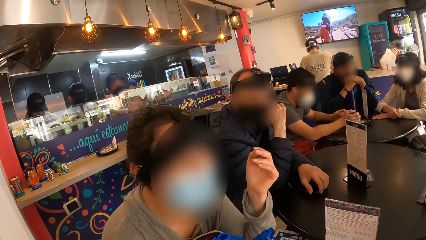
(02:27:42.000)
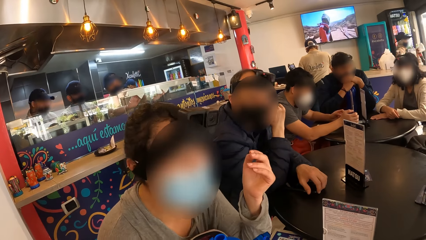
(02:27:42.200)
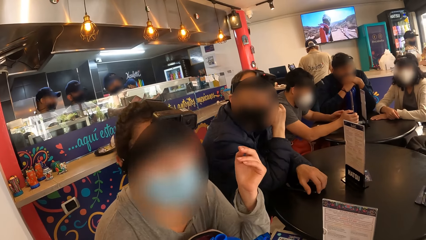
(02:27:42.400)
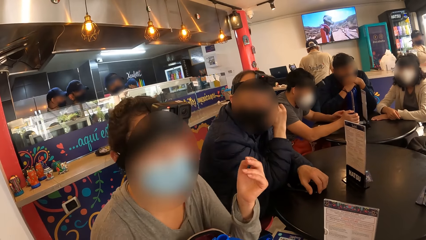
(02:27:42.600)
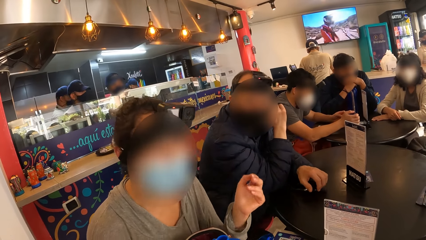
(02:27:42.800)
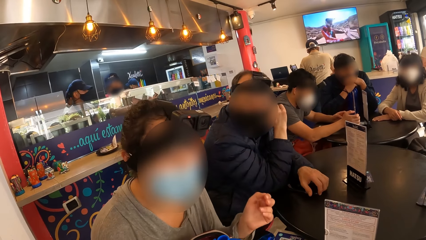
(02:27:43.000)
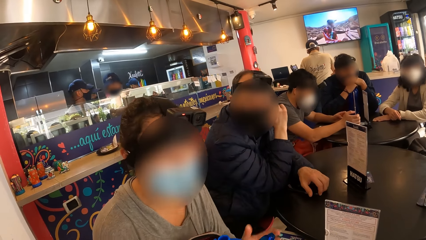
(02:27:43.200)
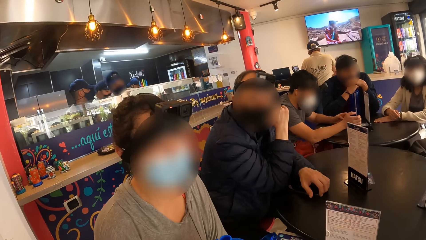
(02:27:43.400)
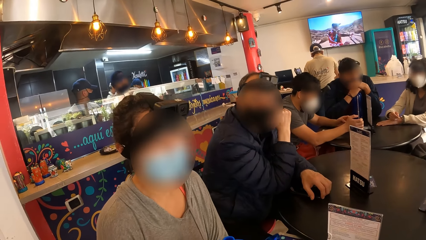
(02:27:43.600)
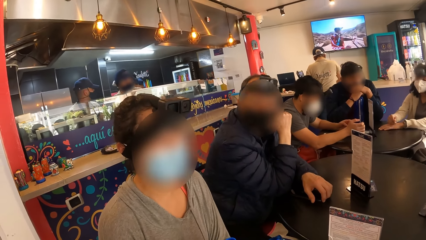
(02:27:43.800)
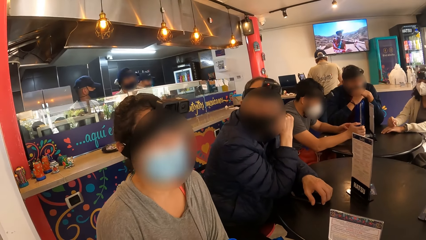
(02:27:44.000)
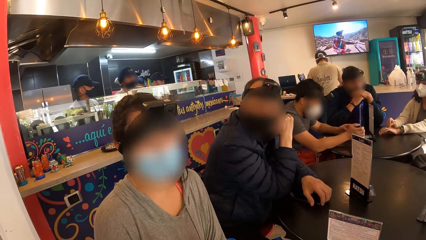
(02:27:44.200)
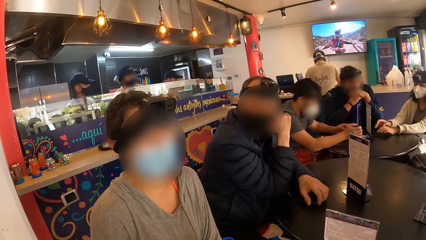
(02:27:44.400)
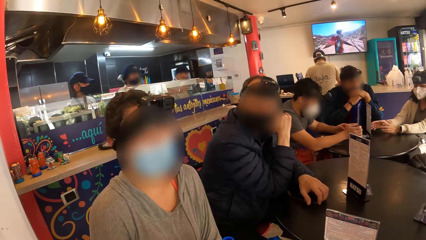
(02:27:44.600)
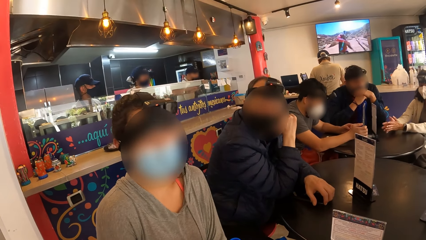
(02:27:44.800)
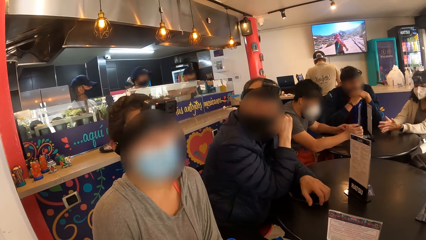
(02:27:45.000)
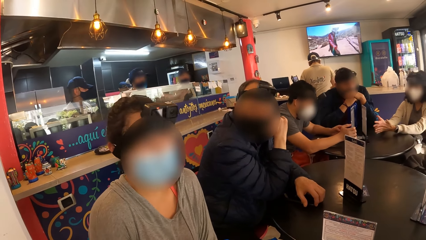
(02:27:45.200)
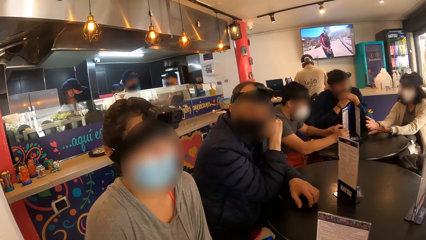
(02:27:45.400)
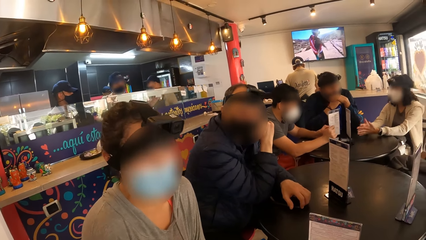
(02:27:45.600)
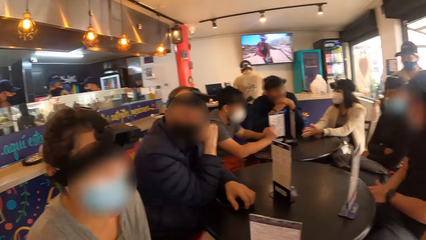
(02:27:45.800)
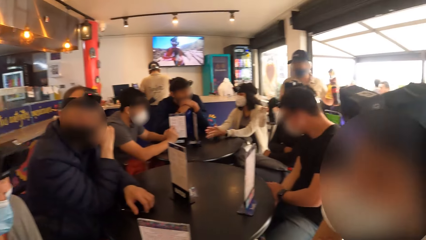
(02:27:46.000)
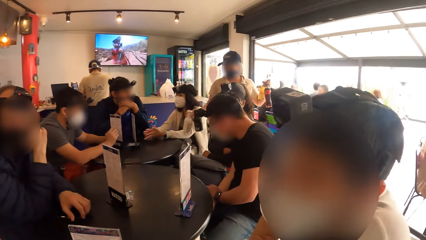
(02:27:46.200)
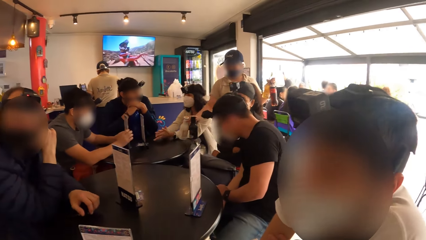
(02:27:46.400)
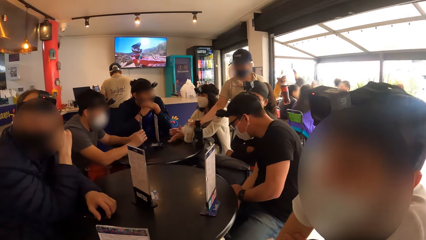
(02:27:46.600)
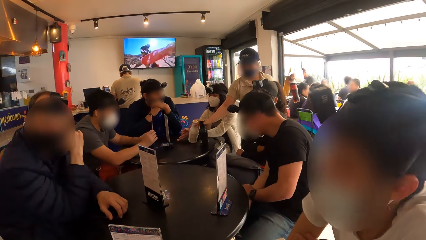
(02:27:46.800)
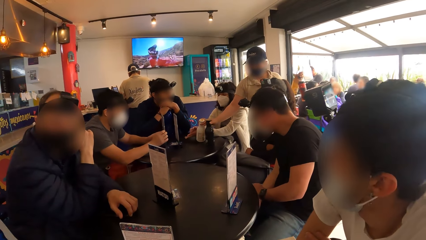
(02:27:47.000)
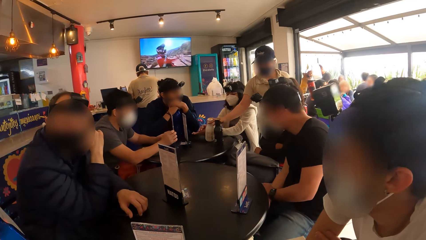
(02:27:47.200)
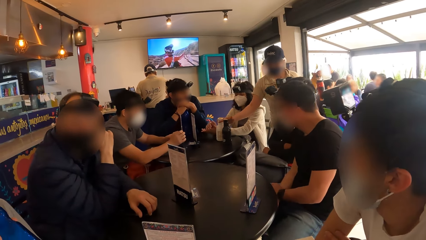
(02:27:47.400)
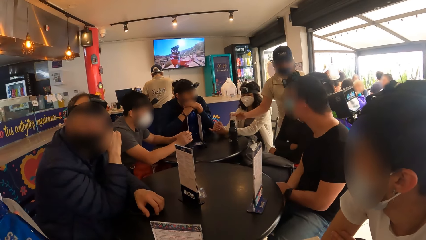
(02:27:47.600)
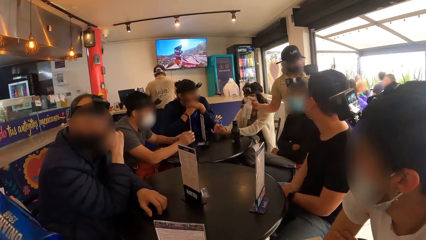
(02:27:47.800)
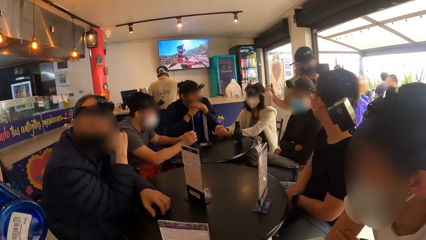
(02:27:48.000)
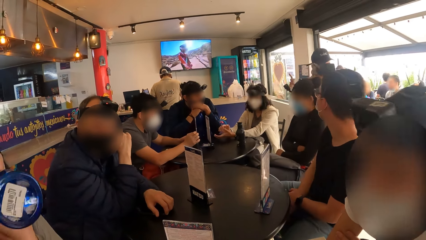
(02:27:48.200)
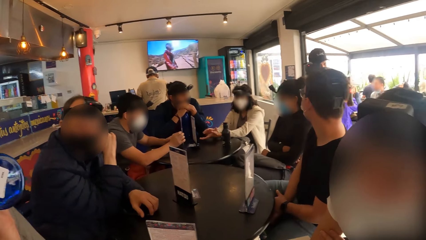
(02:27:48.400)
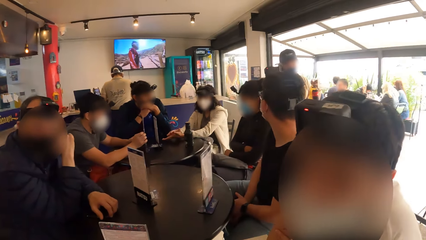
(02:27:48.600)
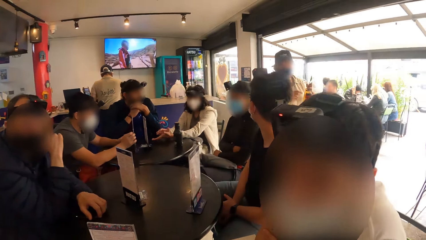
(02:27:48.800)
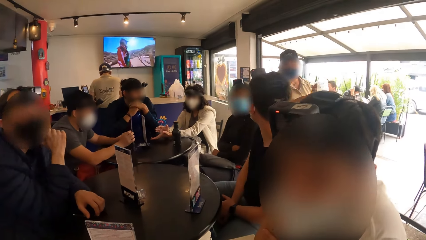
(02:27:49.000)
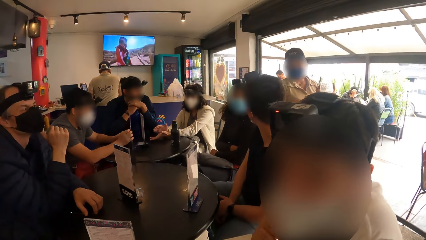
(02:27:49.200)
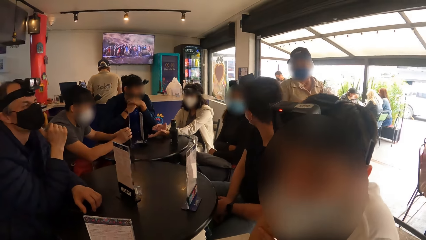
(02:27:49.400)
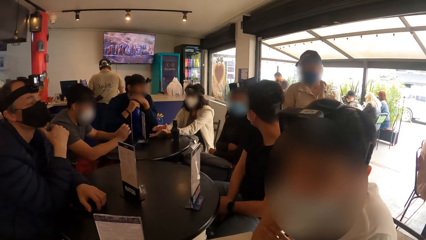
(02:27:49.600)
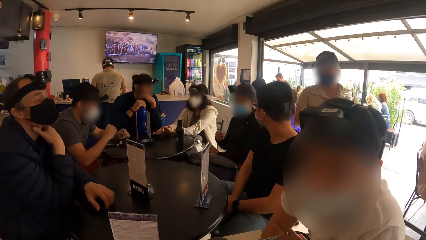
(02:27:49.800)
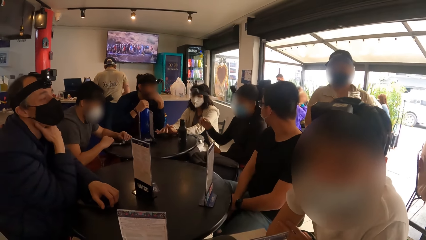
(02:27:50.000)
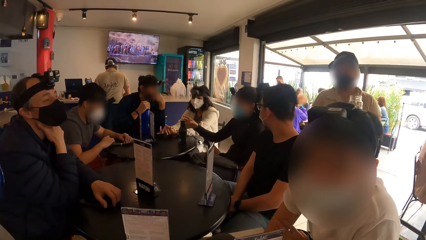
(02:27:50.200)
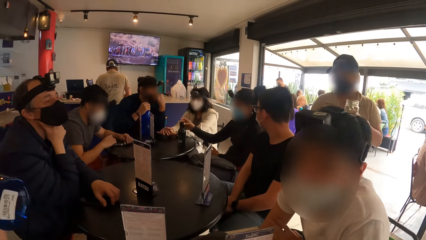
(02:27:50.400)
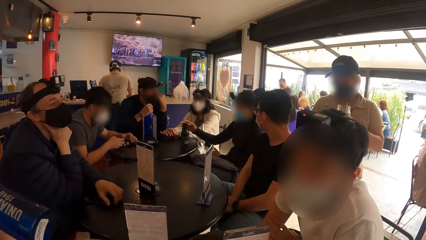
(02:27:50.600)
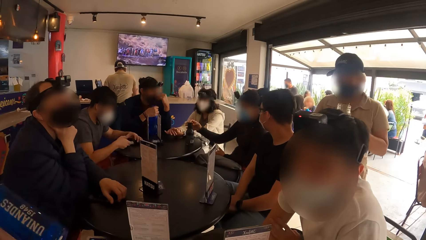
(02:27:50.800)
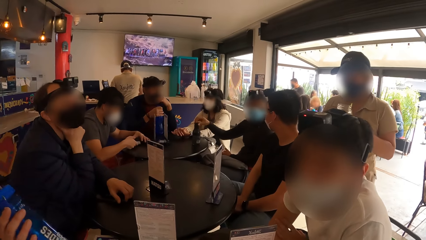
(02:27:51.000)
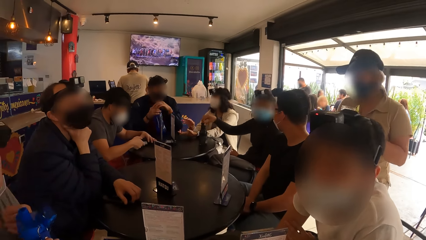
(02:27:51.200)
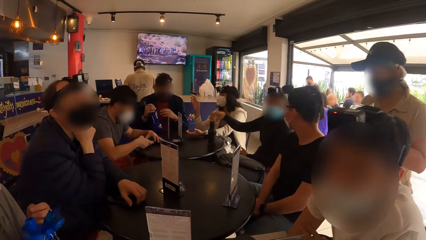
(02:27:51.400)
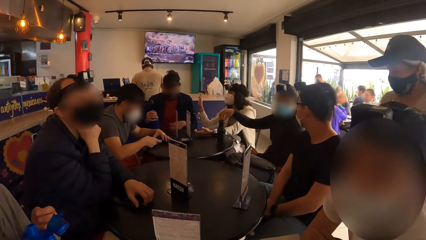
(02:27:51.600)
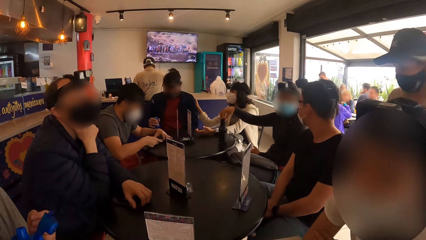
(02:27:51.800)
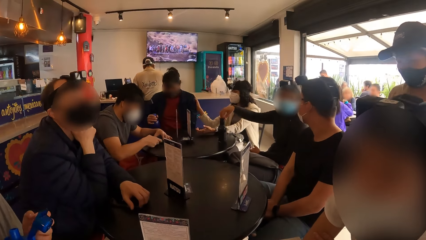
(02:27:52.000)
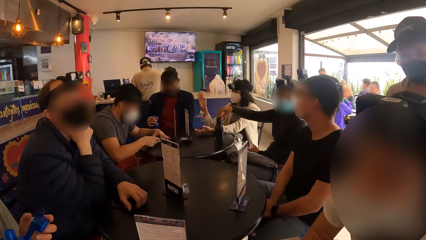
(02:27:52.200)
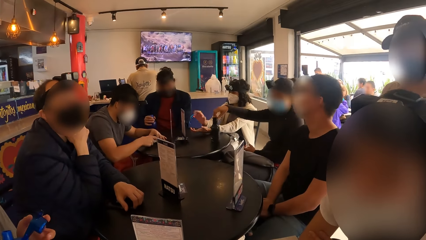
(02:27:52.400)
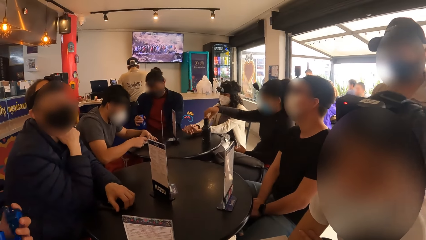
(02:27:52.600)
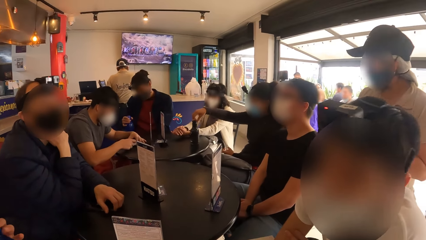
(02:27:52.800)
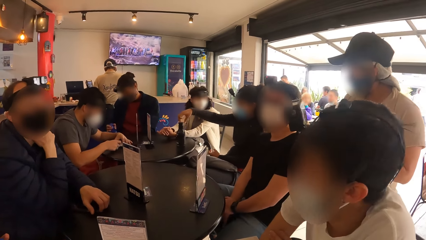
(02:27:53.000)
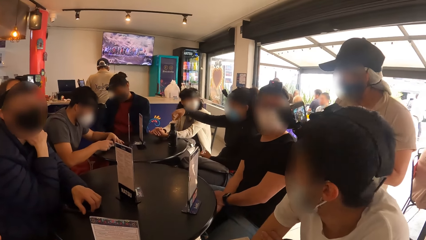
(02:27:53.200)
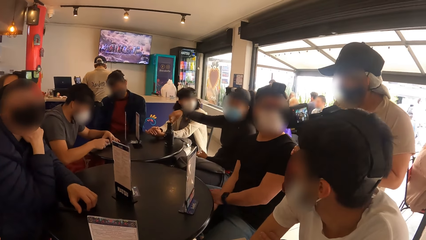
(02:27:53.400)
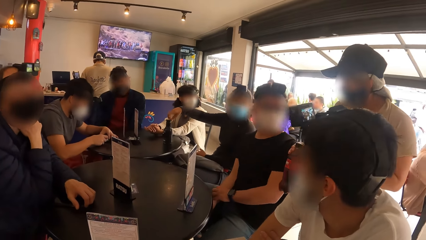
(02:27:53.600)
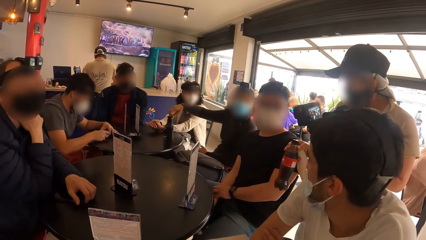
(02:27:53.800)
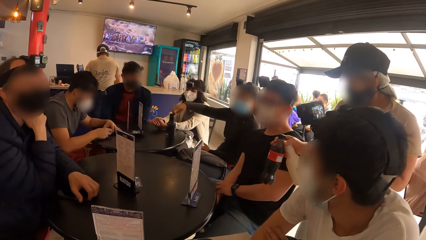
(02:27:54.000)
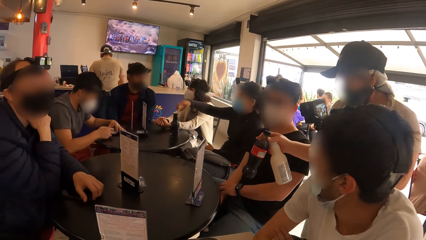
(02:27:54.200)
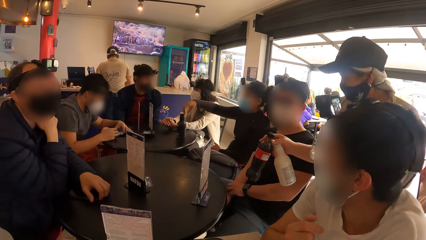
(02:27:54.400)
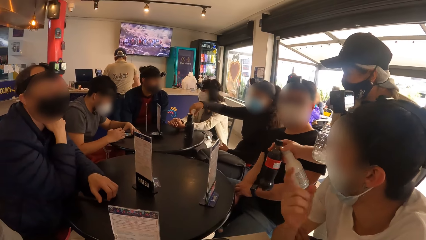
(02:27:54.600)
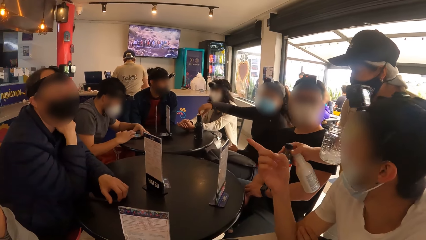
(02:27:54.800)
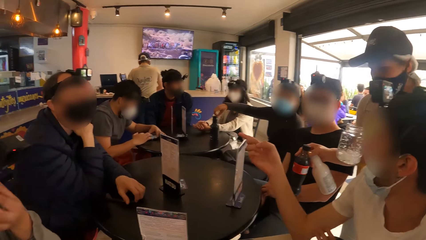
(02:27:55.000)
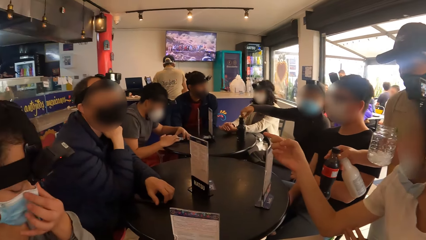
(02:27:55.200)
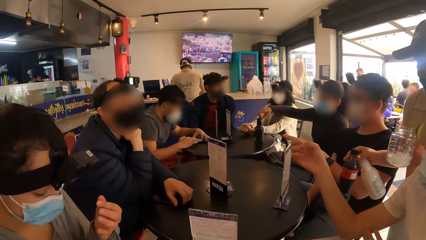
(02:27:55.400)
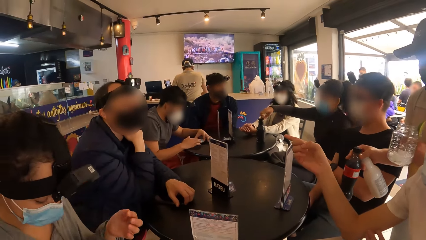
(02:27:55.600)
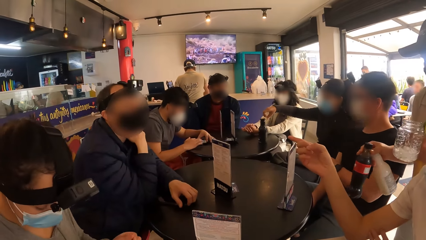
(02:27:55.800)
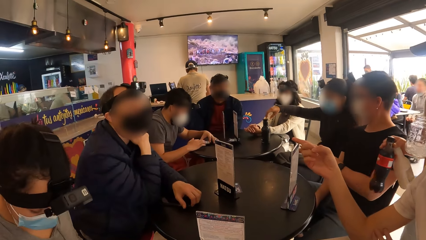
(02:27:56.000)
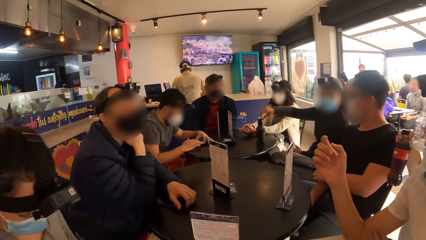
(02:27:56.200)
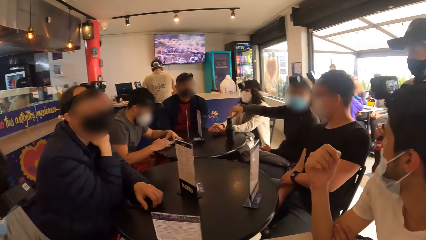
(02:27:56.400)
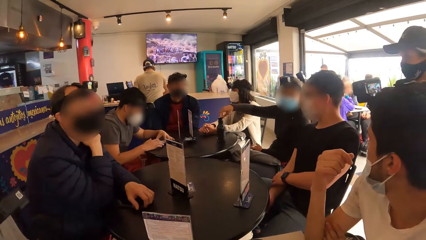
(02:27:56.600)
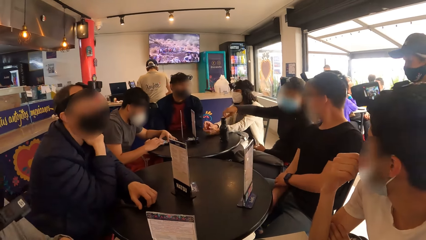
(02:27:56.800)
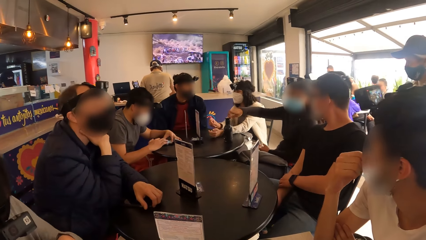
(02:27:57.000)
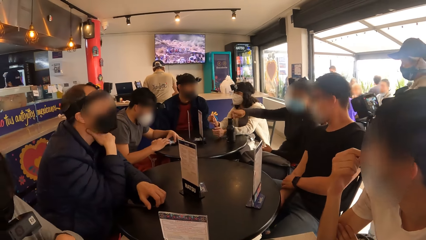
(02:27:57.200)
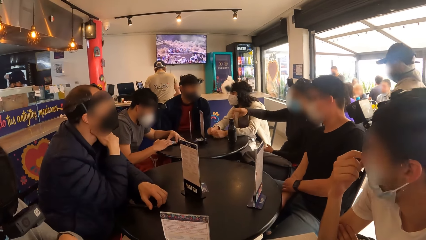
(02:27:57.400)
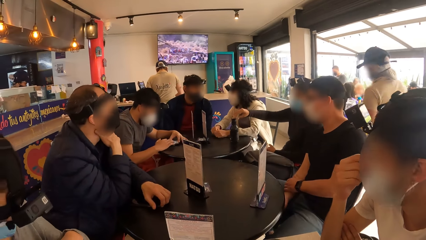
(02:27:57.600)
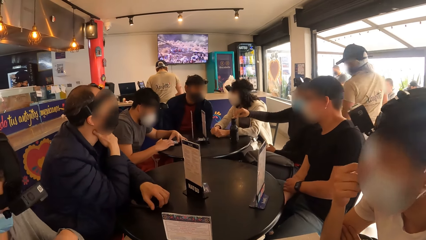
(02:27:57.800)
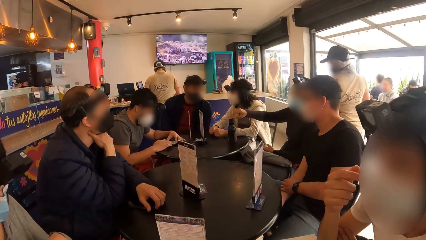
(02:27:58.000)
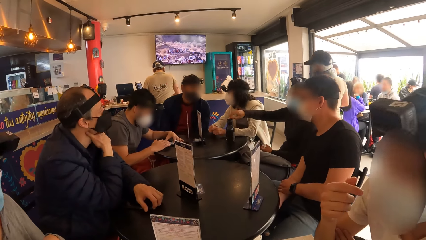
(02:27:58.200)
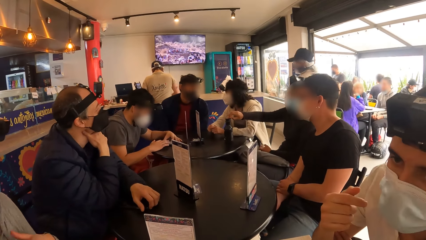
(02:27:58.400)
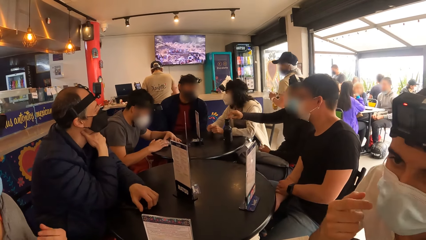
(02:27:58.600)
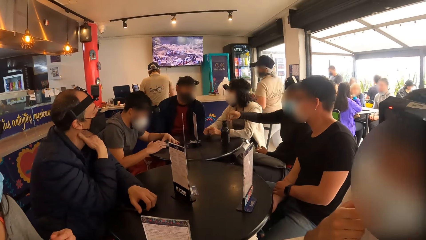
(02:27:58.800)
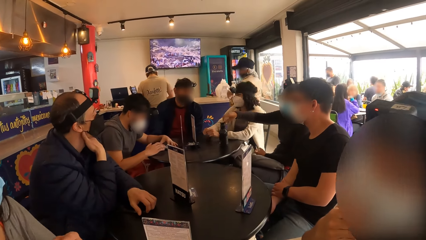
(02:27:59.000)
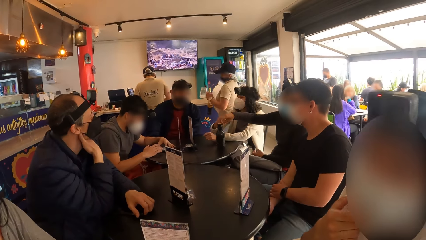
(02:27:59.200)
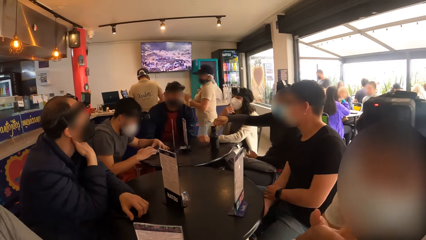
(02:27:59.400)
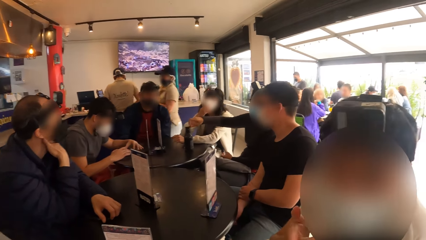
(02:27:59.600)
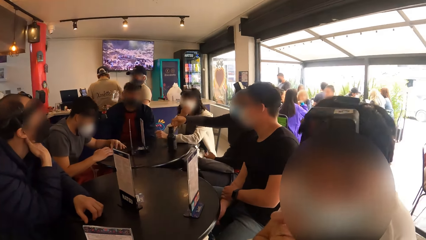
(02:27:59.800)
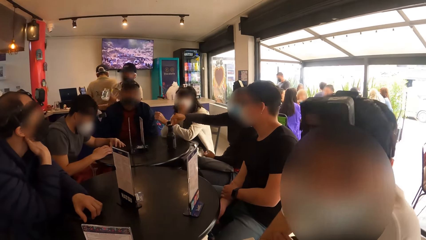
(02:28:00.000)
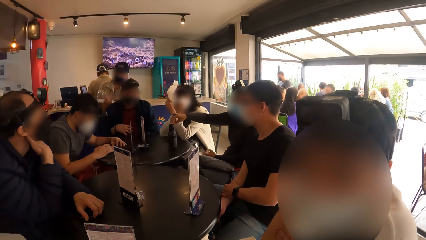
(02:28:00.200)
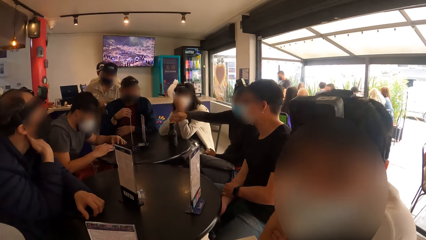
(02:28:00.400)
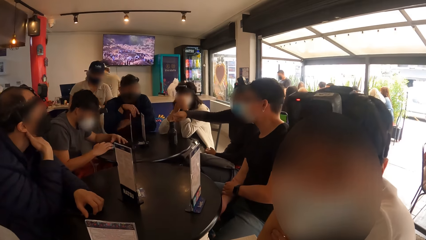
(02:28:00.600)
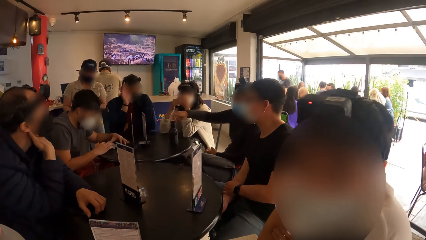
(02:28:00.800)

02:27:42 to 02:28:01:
The man converses with the camera wearer and another man. The woman drinks from the water bottle in her left hand. Another woman holds a cup of ice and a bottle of soda in her left hand. The first woman closes the bottle. The other woman holds a bottle of cola and a bottle of milk in her right hand. The first man converses with the other woman. The man converses with the camera wearer.
